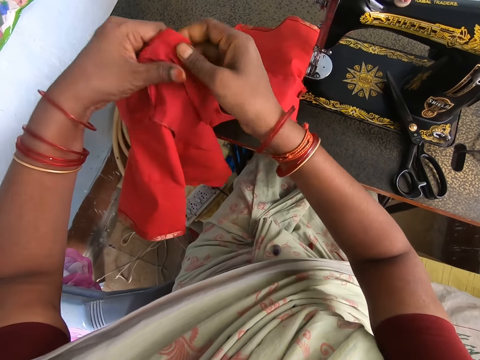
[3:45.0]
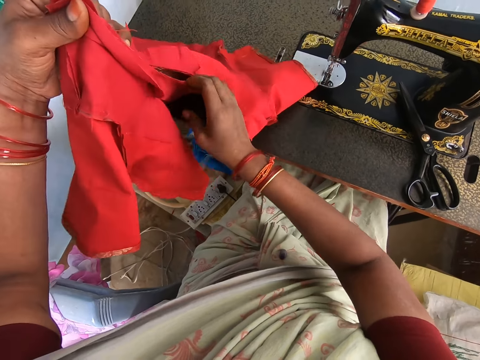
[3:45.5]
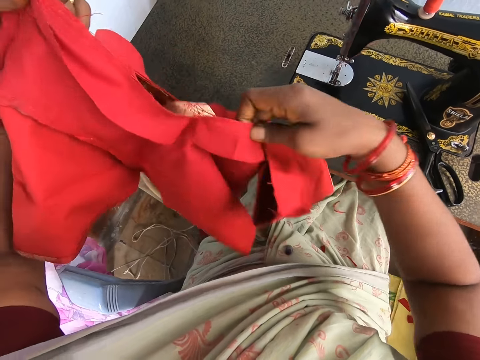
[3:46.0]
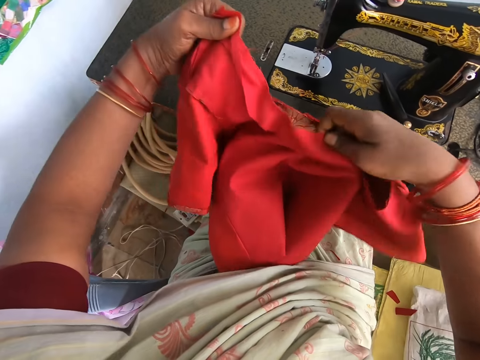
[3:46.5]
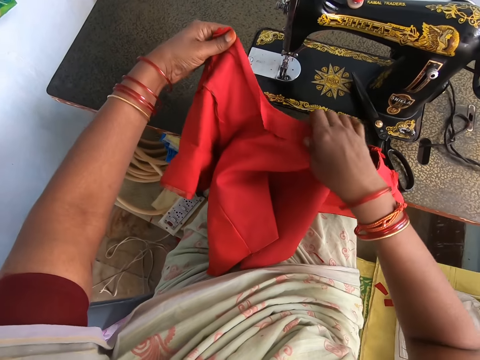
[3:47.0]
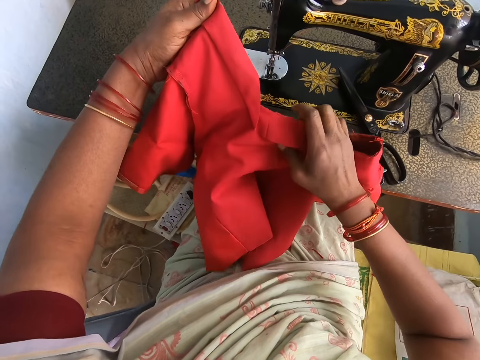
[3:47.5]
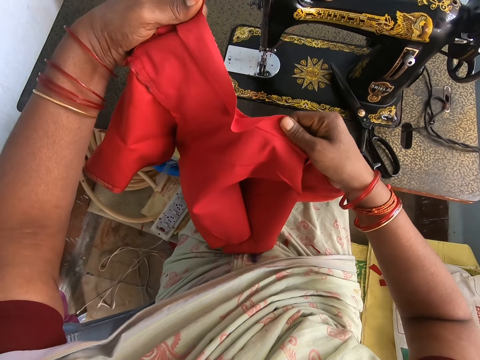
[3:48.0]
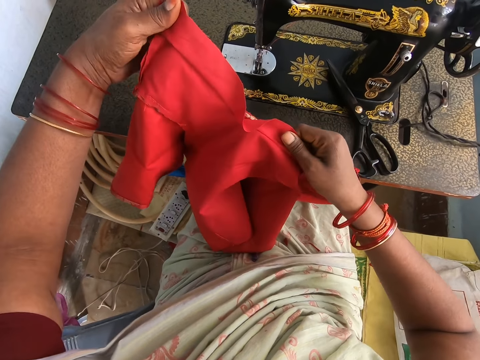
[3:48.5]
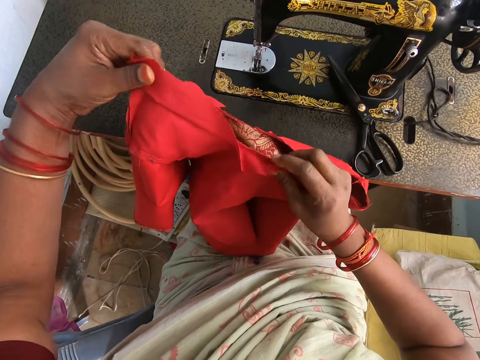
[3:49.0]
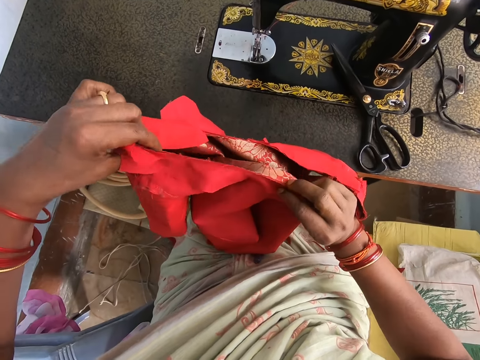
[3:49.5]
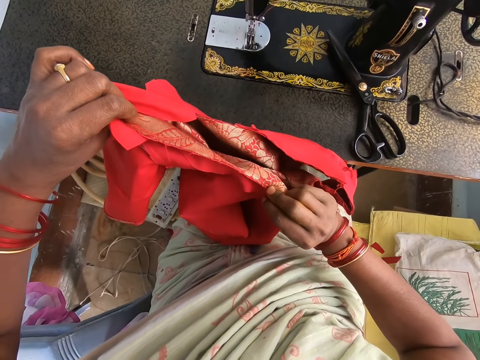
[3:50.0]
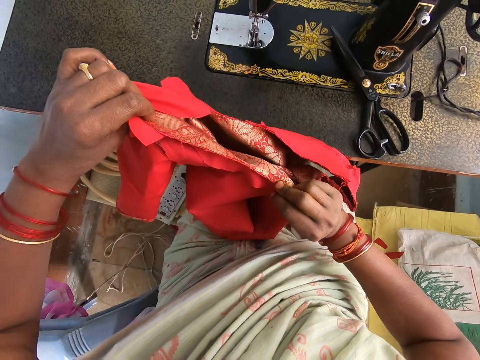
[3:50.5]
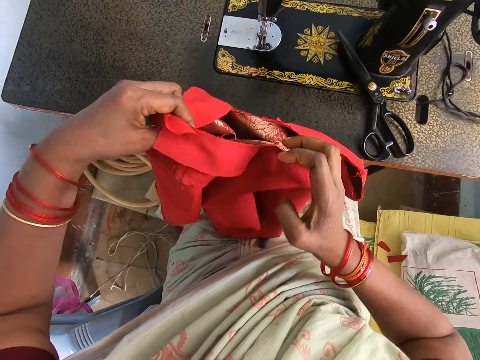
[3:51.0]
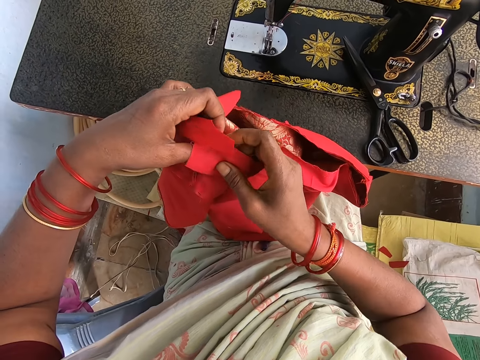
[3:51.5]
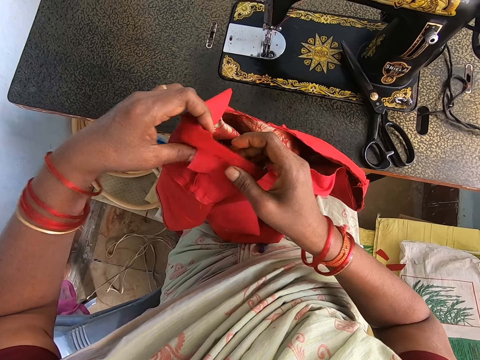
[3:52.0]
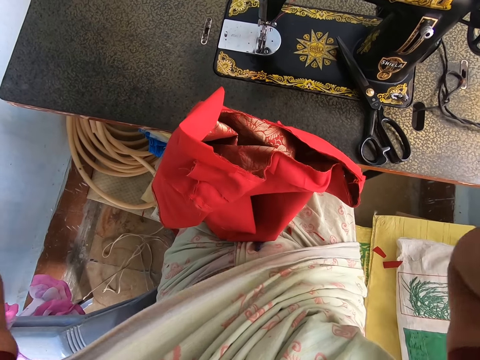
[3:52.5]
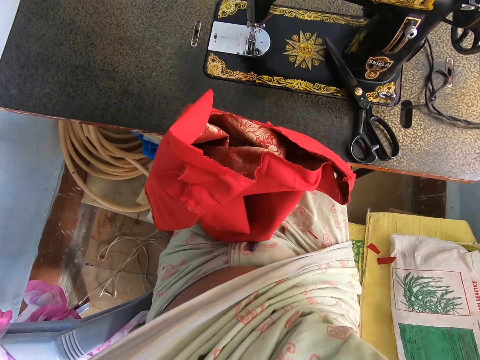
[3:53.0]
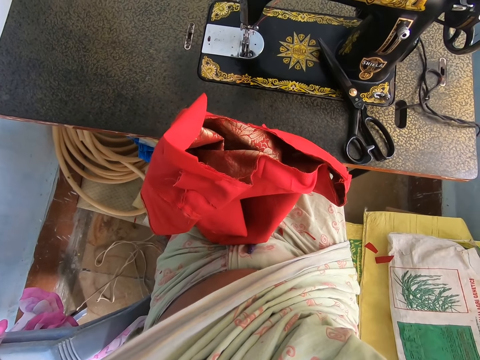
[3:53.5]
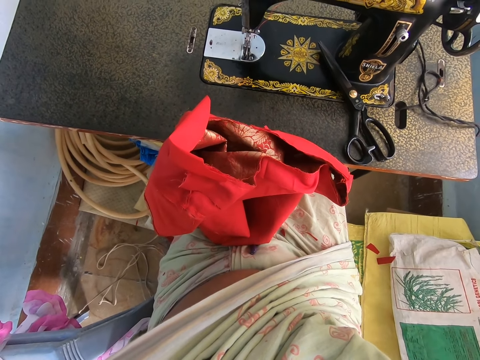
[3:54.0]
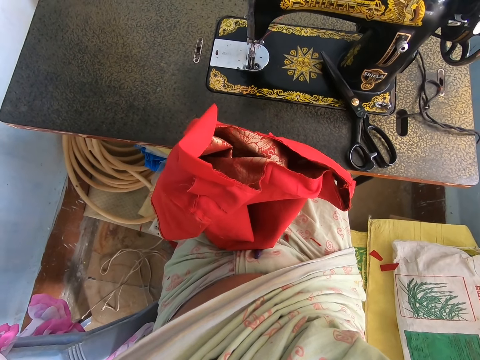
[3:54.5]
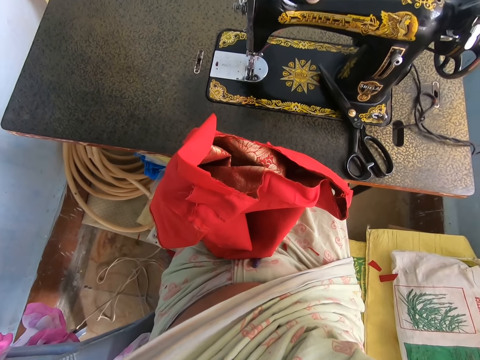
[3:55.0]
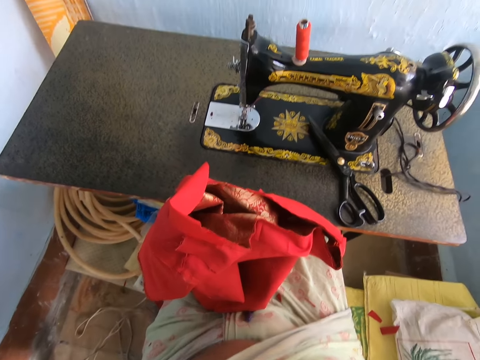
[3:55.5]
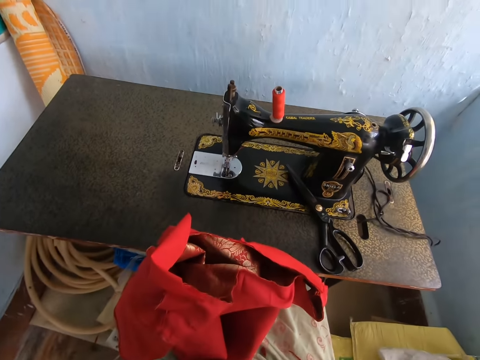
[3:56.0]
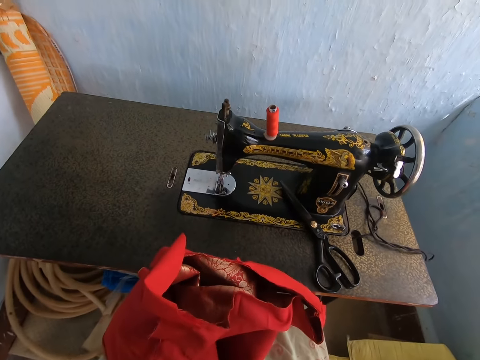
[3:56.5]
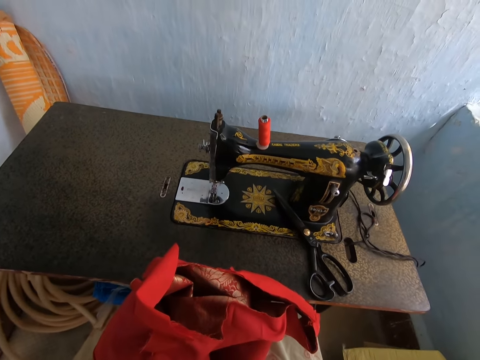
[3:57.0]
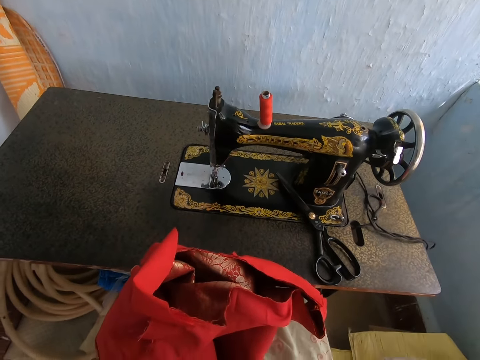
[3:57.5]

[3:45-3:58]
The camera wearer picks up the cloth. They hold the garment and check the collar of the garment. They arrange the cloth on the table. They adjust the camera.
